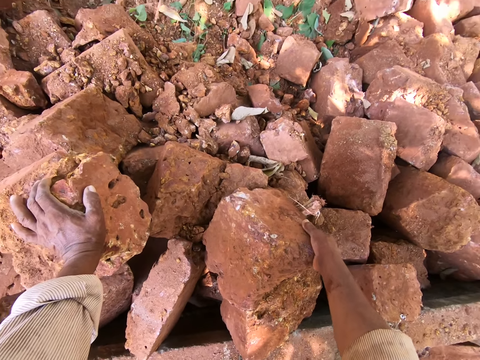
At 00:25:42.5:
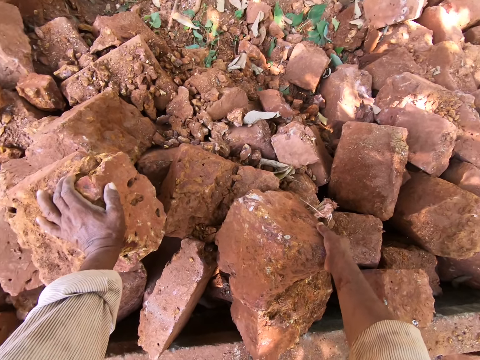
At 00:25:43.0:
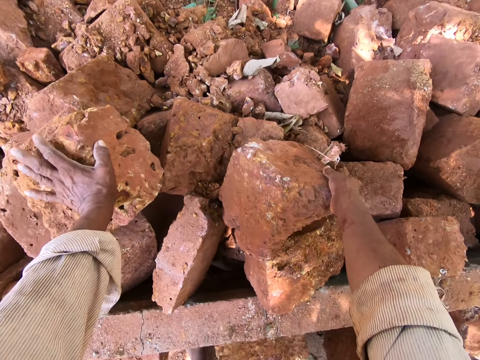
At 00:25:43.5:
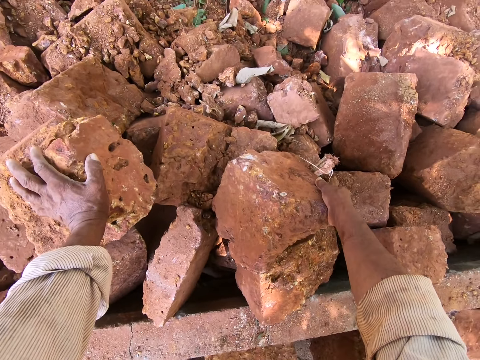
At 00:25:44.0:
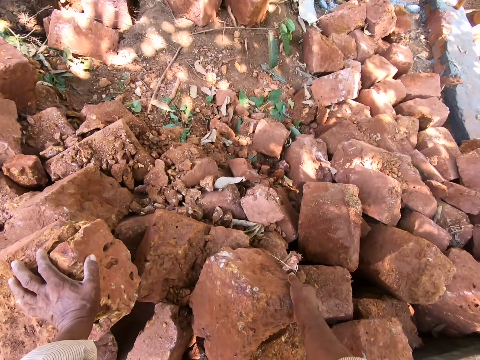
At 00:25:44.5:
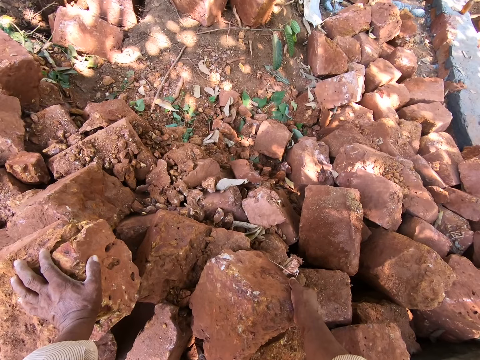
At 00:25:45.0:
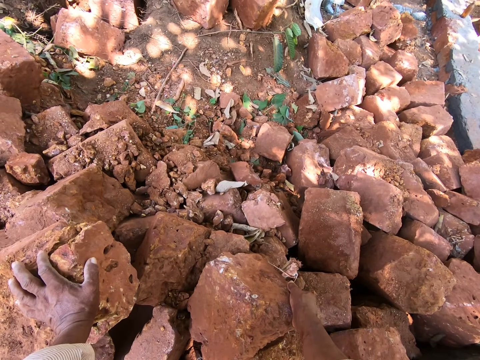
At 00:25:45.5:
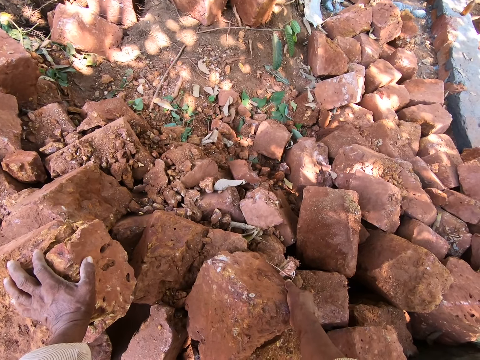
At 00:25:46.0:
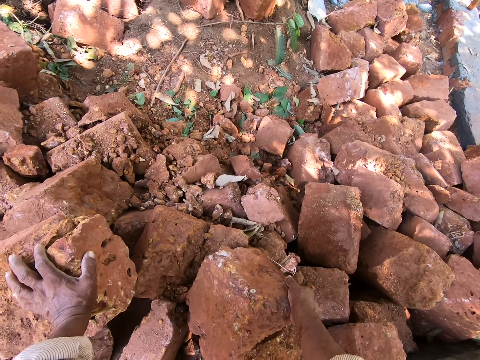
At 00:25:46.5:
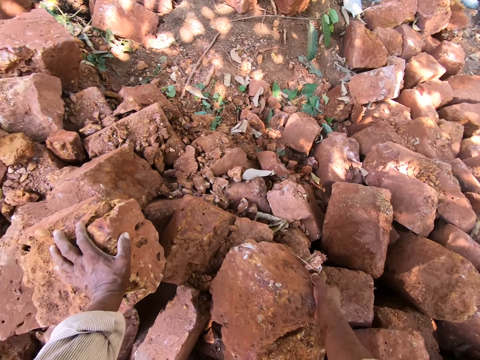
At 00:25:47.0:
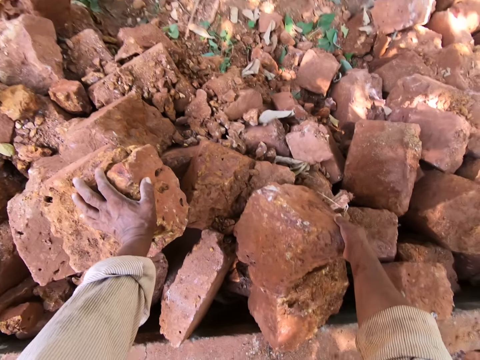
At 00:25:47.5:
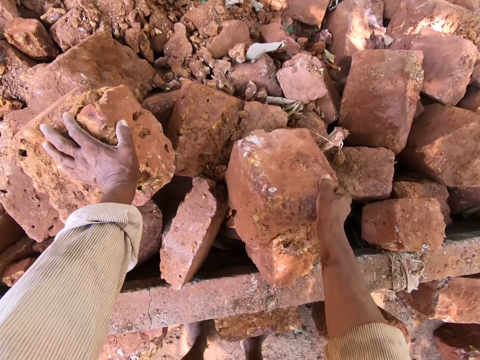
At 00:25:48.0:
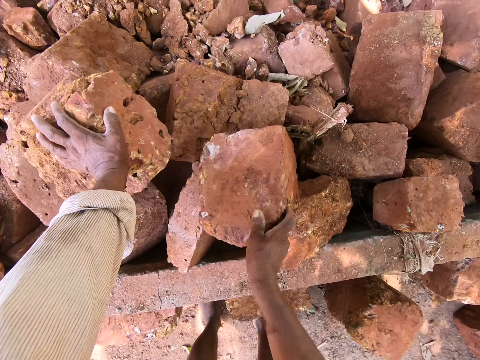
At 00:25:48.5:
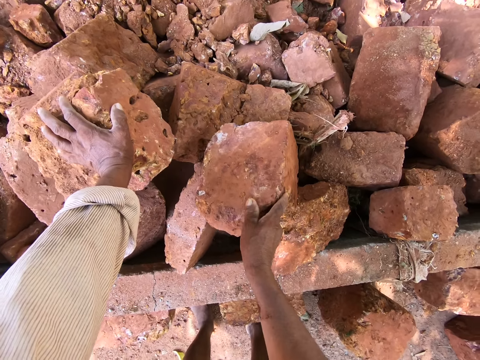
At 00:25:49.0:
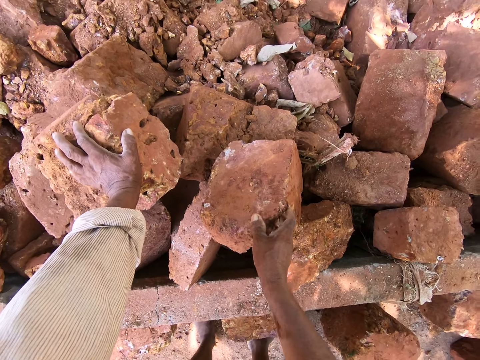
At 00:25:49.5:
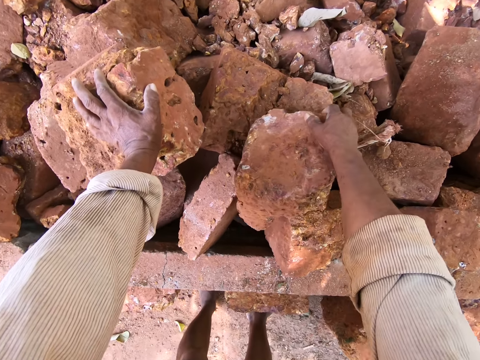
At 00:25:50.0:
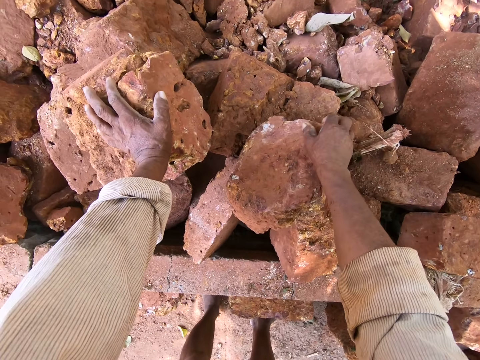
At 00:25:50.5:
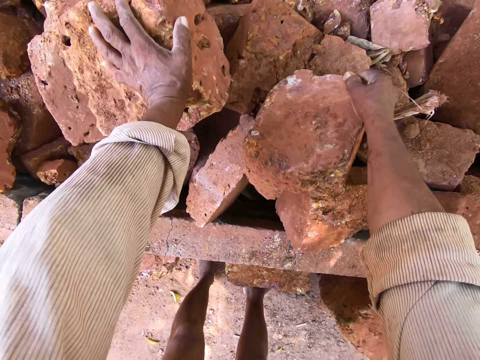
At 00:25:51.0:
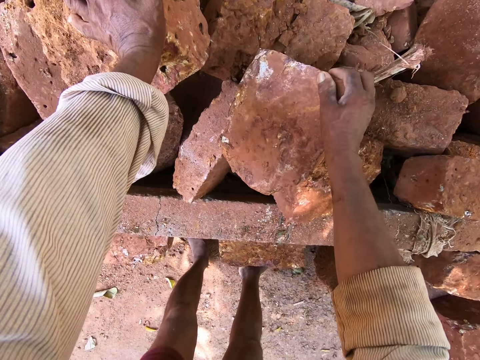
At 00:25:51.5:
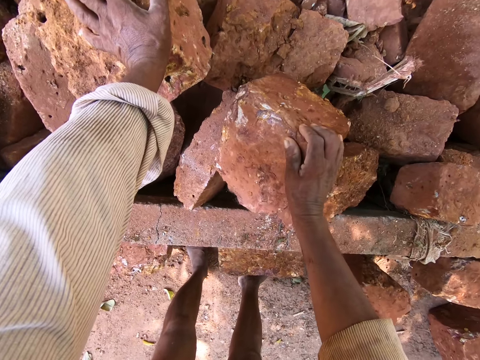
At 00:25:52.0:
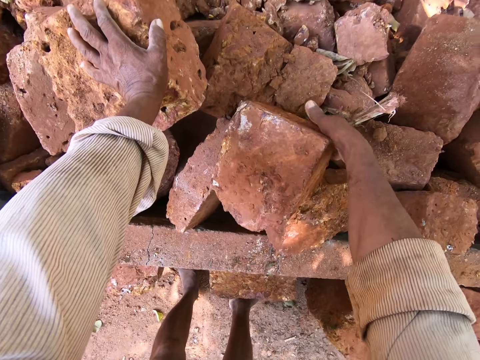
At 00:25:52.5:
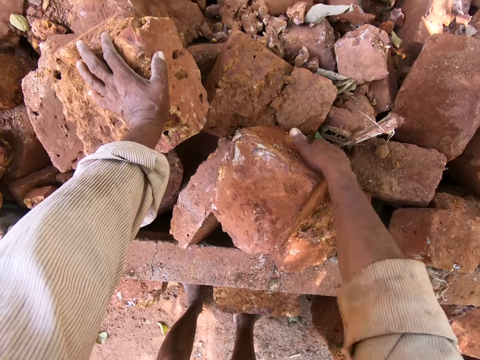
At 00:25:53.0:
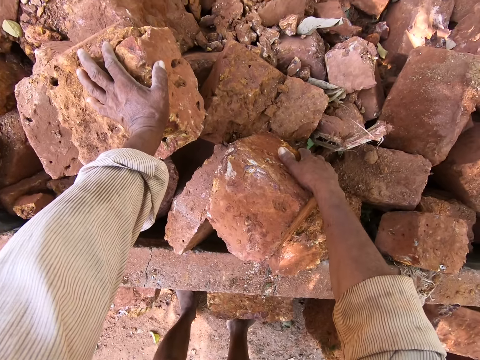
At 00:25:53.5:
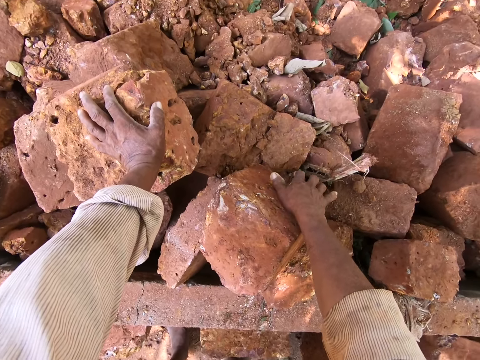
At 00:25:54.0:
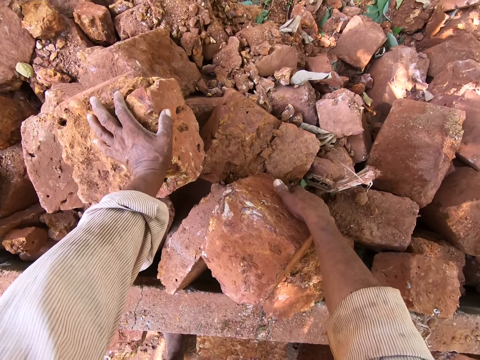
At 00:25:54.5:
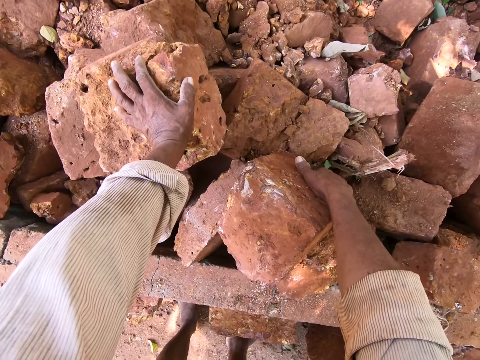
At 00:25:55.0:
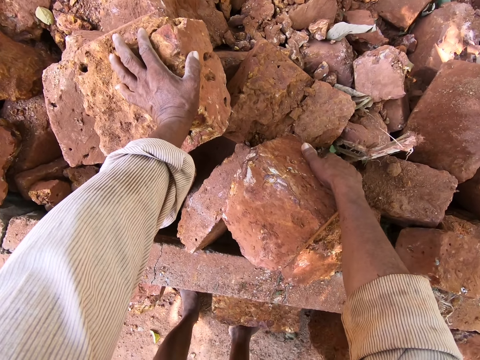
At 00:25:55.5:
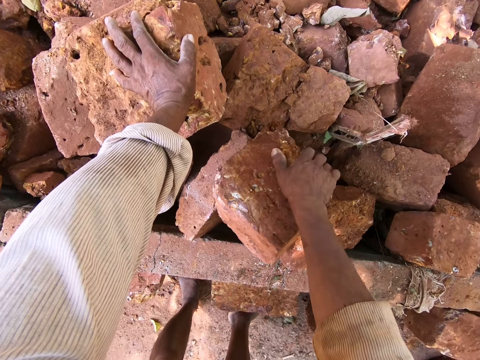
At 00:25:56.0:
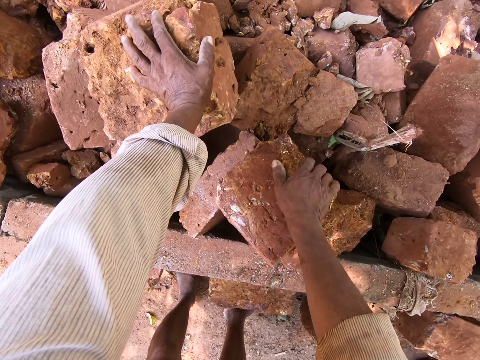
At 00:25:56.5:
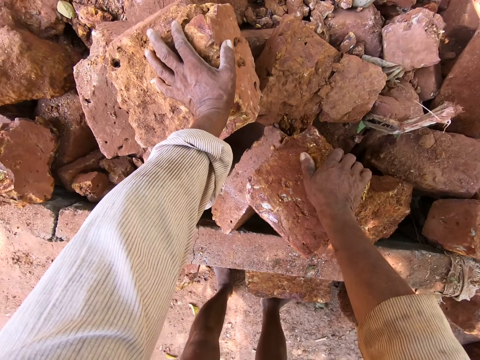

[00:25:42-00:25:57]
The camera wearer pulls the concrete stone with his right hand.

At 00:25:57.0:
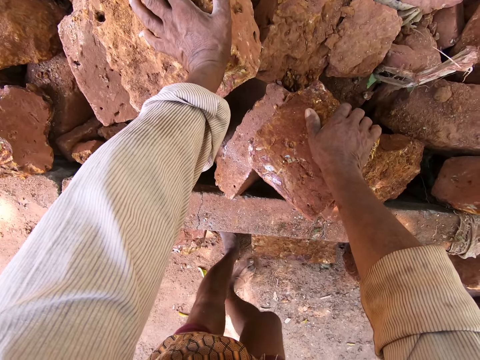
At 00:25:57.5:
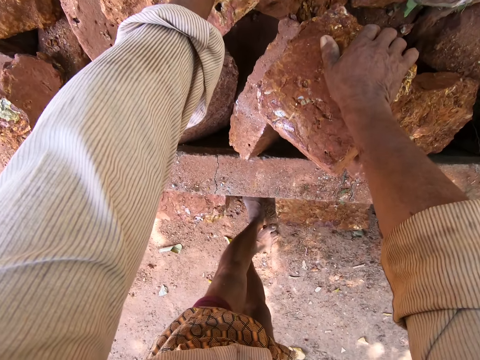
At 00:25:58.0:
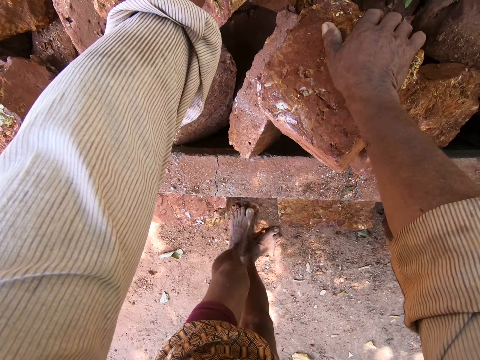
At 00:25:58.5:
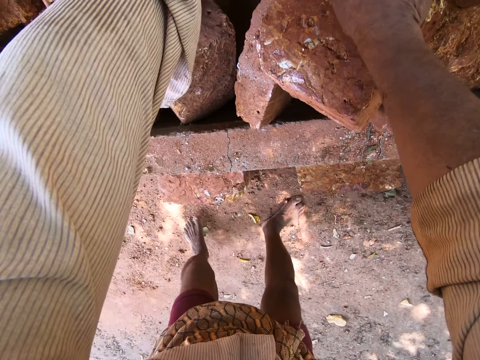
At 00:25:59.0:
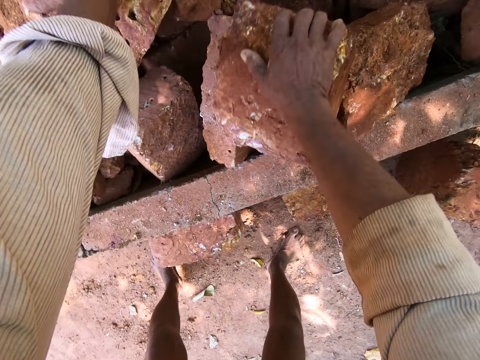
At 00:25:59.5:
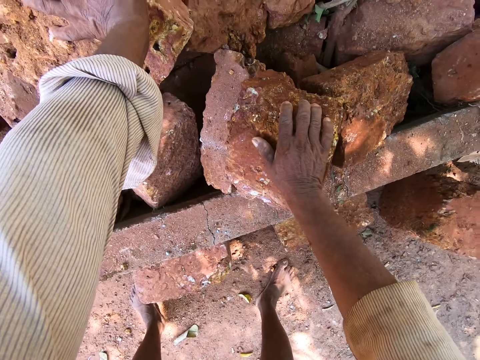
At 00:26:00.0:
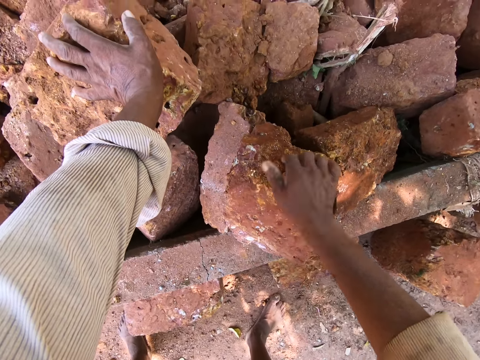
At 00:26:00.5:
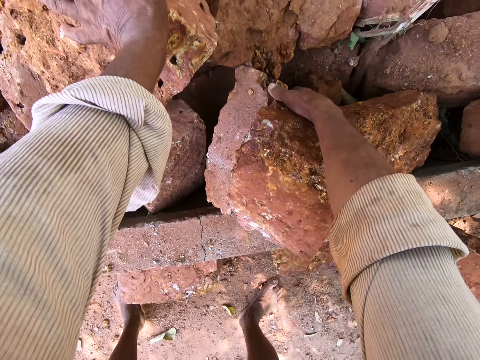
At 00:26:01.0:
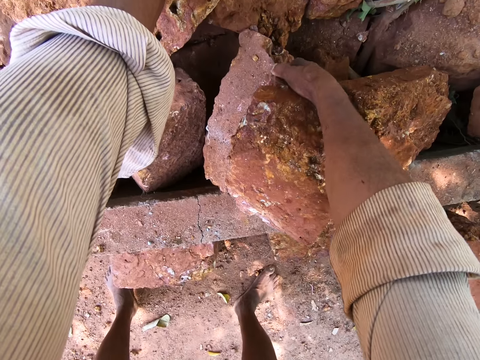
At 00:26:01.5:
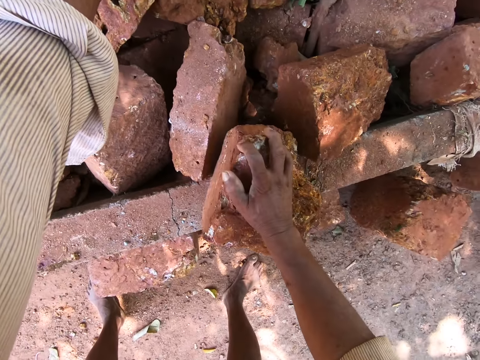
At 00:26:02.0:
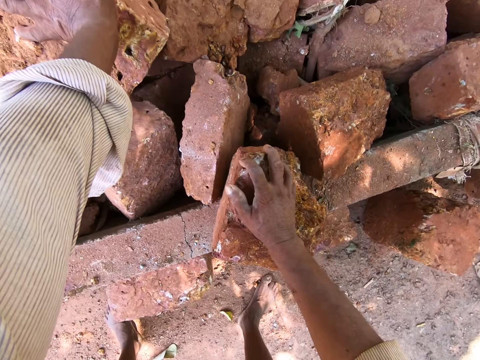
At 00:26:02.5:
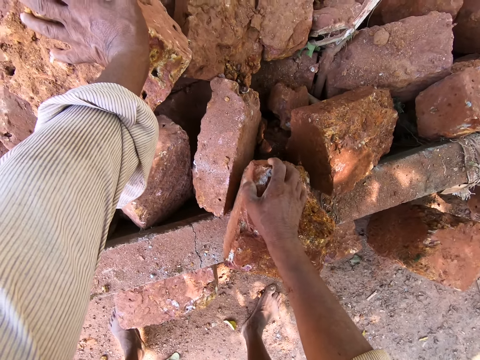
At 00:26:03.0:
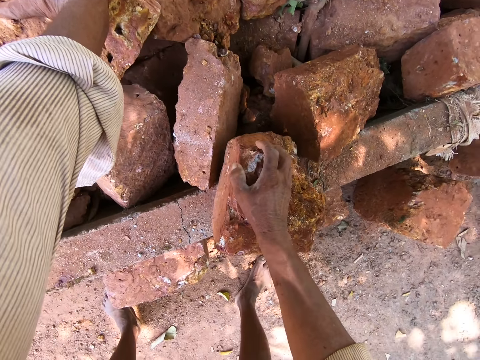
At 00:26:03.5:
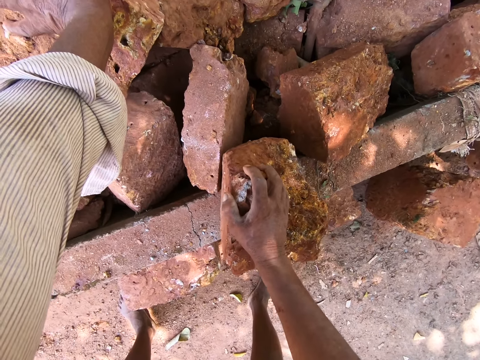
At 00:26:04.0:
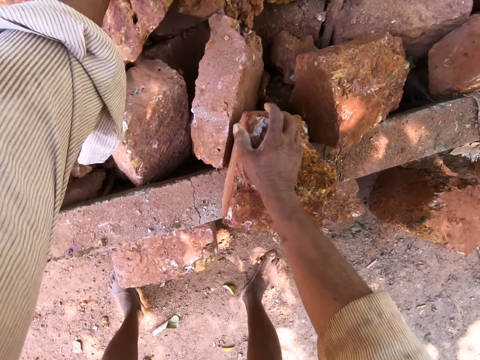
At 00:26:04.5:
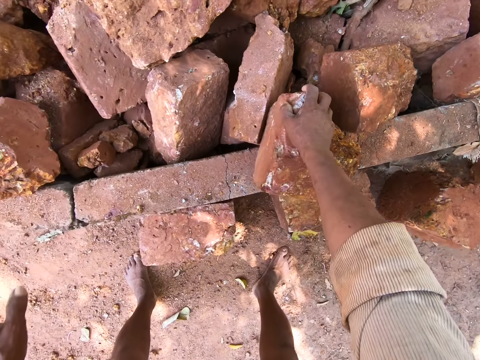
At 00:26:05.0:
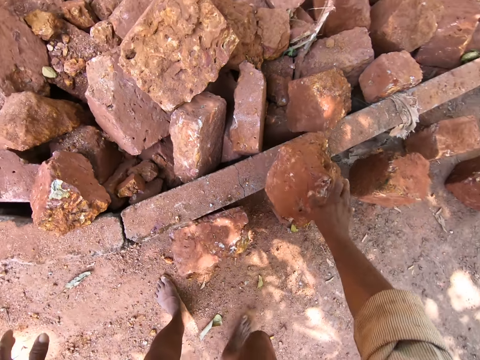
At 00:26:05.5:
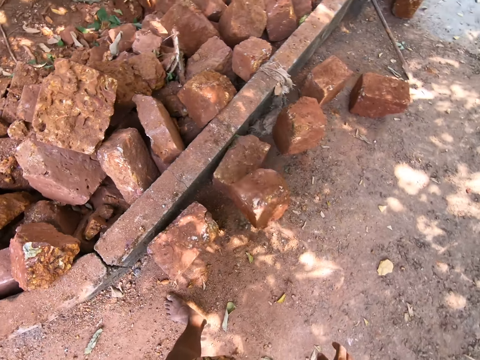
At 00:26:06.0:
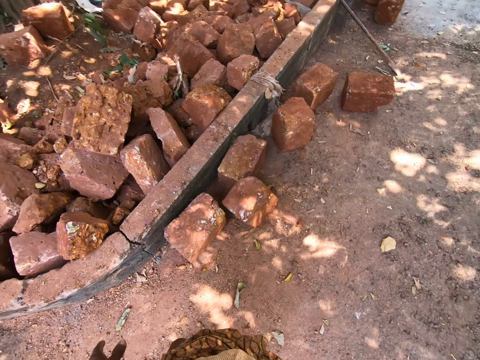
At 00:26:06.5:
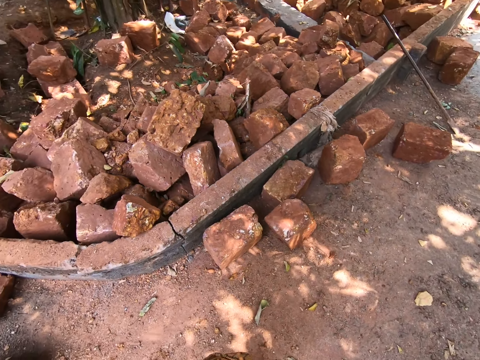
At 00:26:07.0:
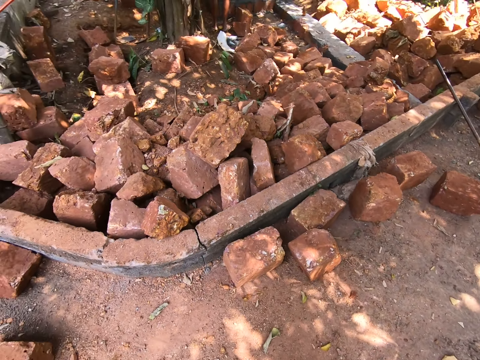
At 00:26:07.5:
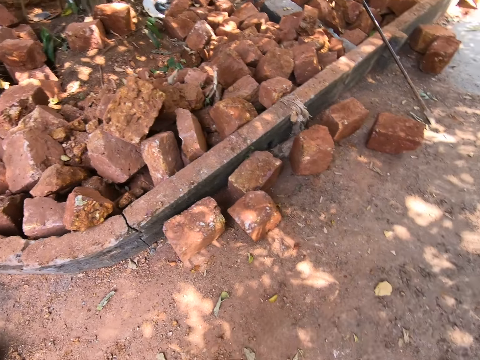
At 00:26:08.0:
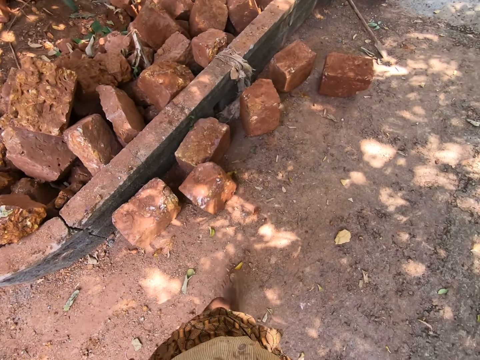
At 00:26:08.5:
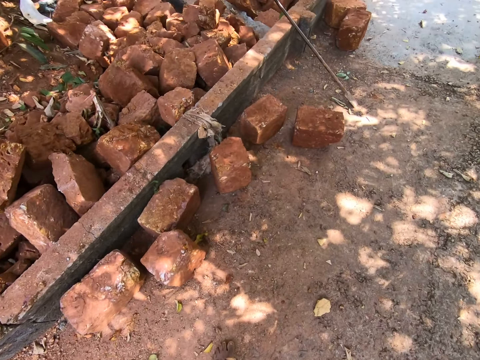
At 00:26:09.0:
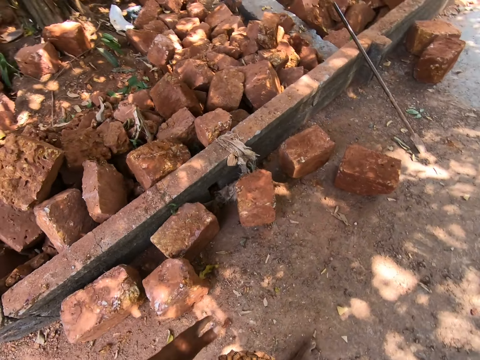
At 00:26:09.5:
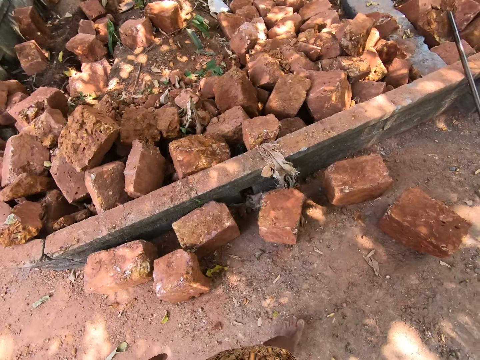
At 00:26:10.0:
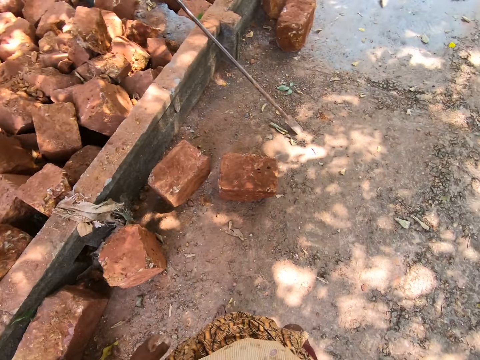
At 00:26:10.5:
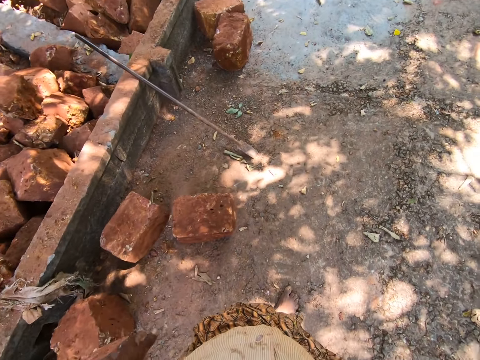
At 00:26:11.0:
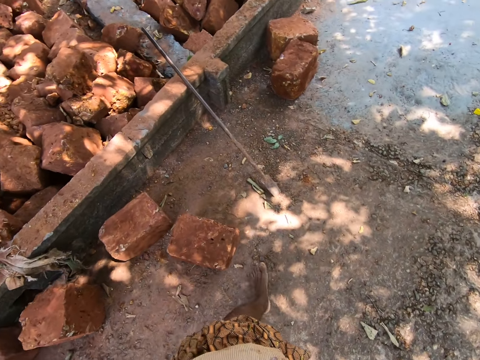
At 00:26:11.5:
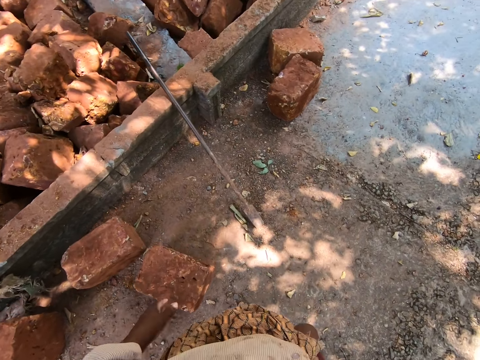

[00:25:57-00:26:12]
The camera wearer converses with the man. He touches the stone. He fells the concrete stone to the other side of the wall with his right hand. He steps backwards. He walks back to the other side of the wall.
